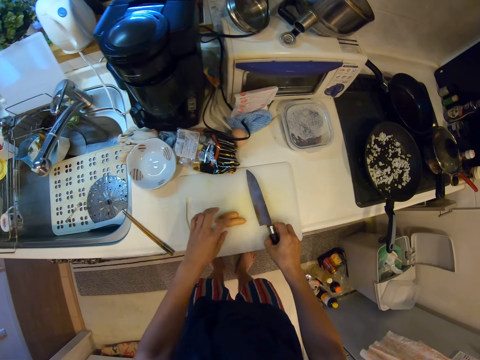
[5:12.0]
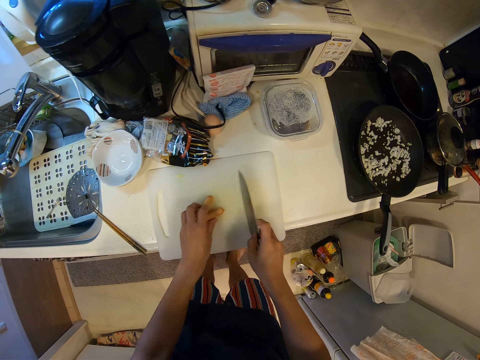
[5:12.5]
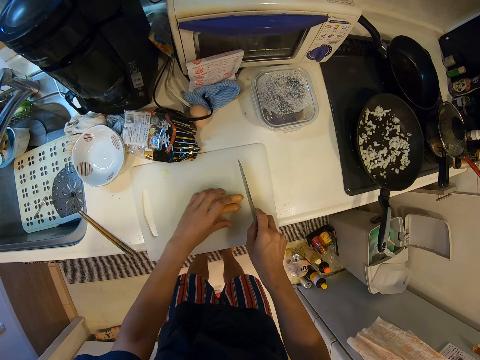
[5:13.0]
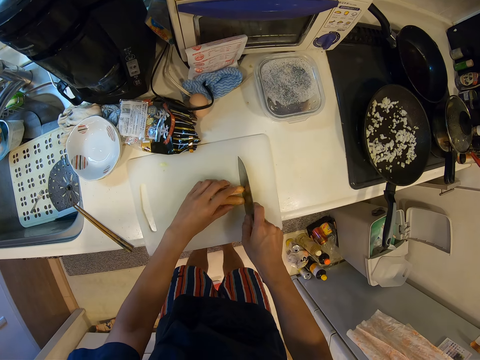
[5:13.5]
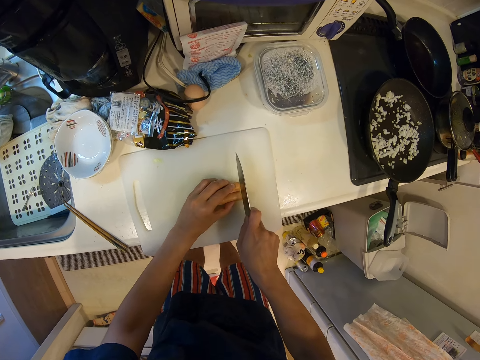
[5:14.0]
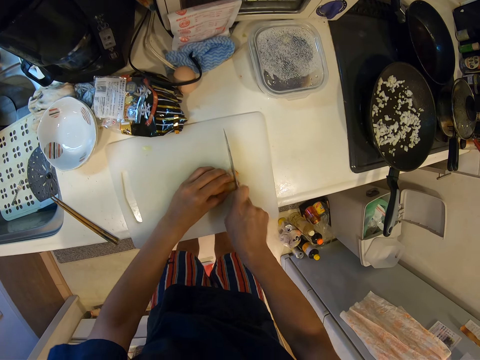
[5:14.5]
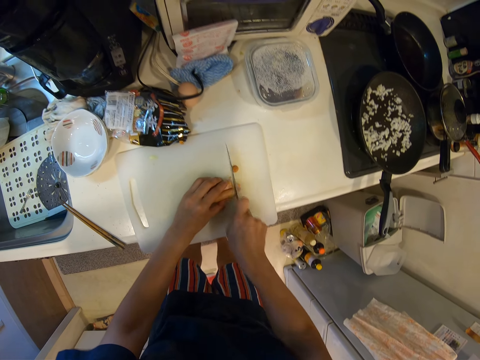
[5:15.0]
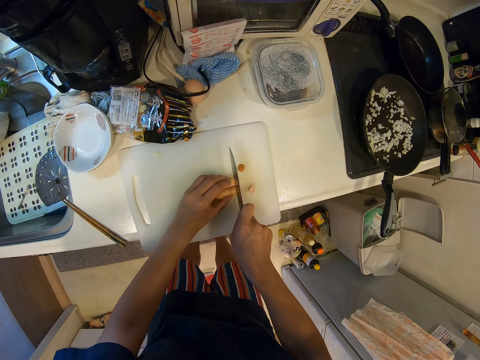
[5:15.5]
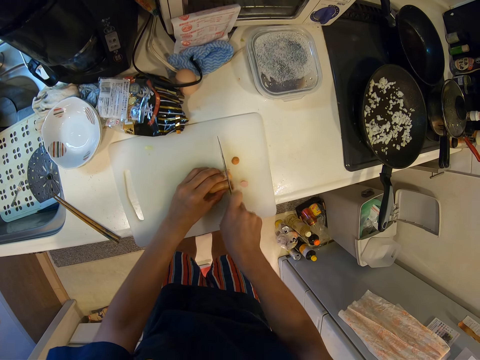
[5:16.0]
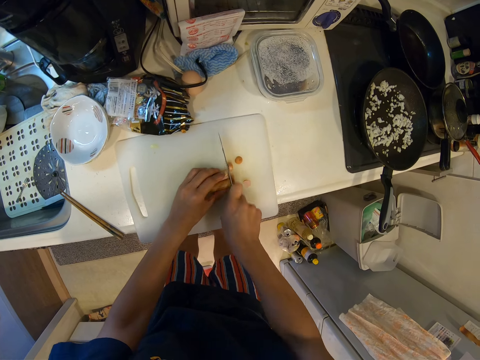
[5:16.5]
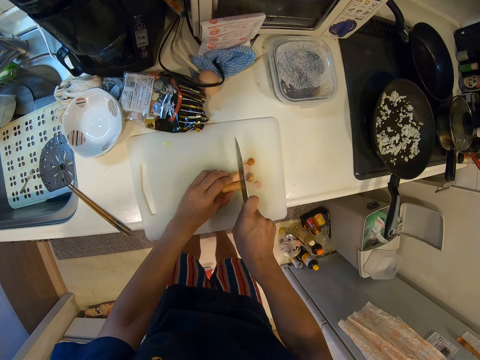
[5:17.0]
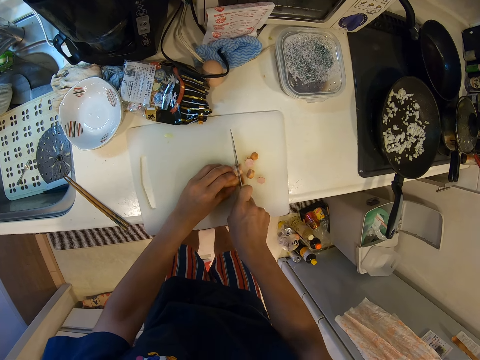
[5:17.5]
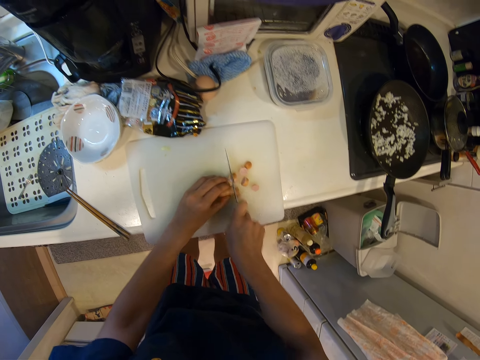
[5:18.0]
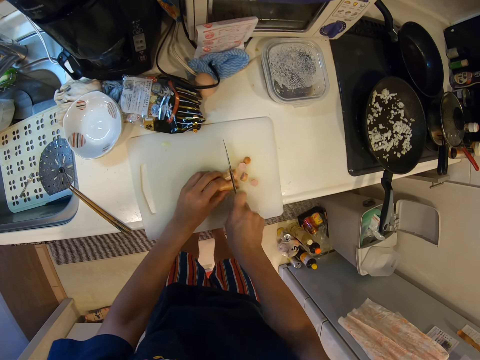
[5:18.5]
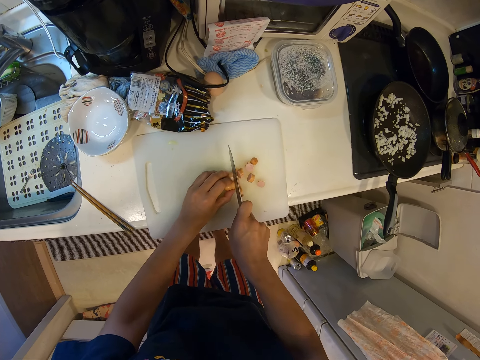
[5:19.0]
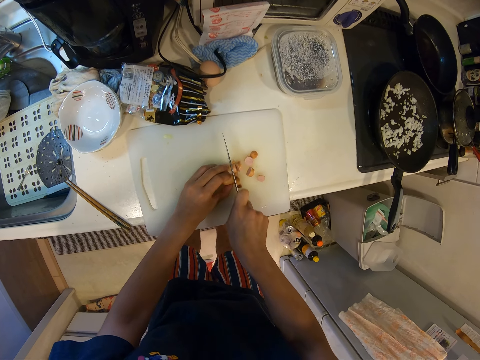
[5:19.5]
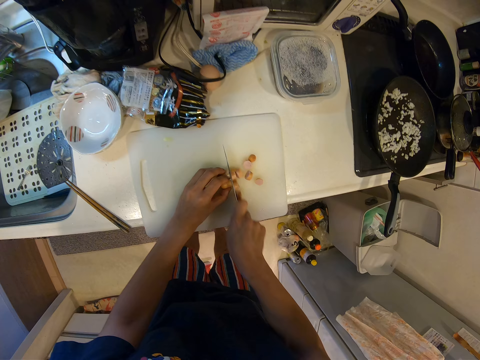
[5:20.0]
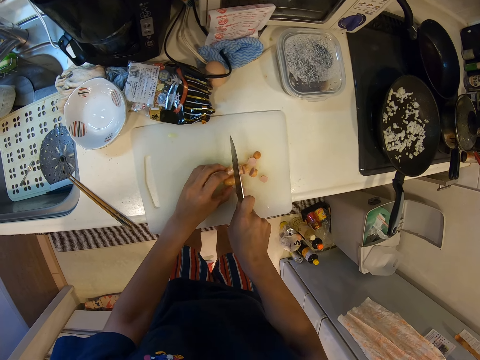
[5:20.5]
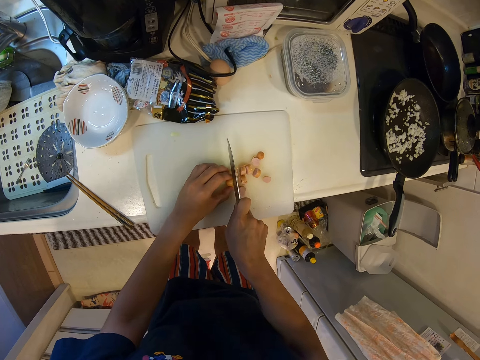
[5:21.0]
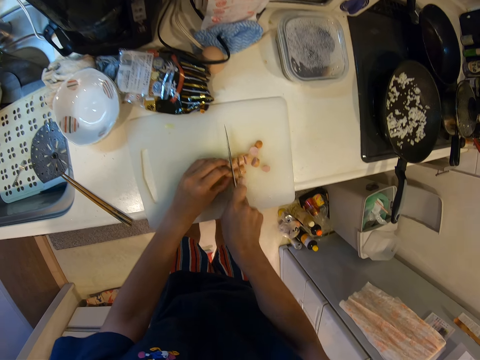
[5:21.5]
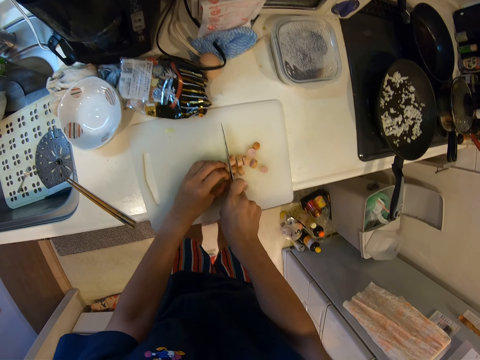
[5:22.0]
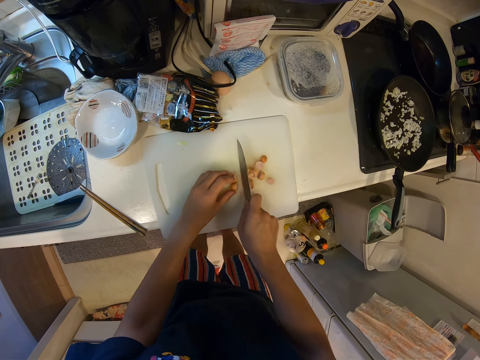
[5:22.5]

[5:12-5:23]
The camera wearer puts the chopsticks down. They hold the knife. They hold something. They cut something into pieces.

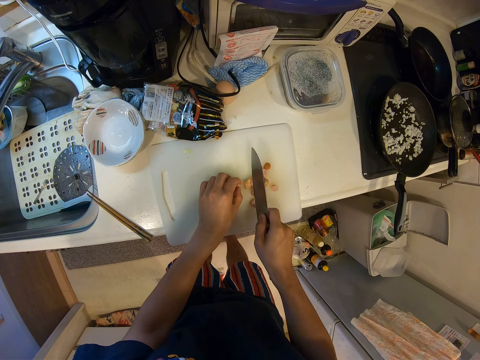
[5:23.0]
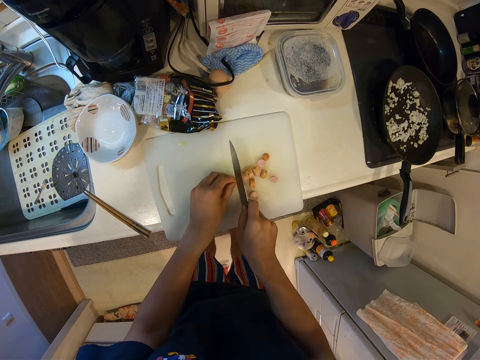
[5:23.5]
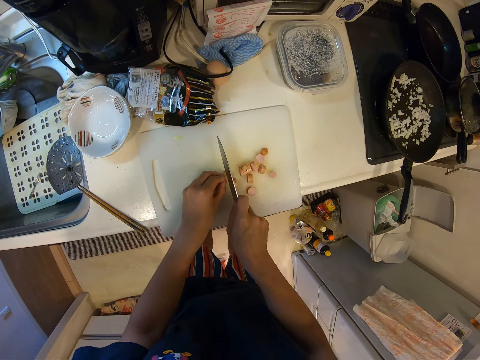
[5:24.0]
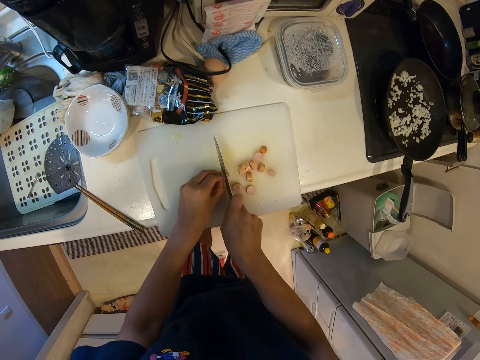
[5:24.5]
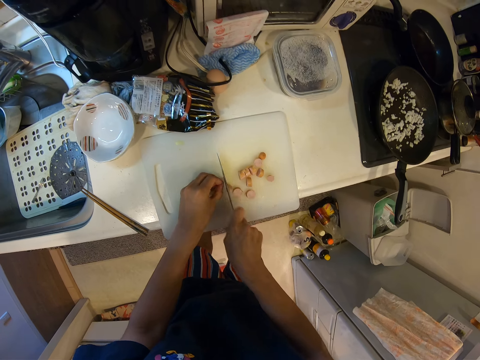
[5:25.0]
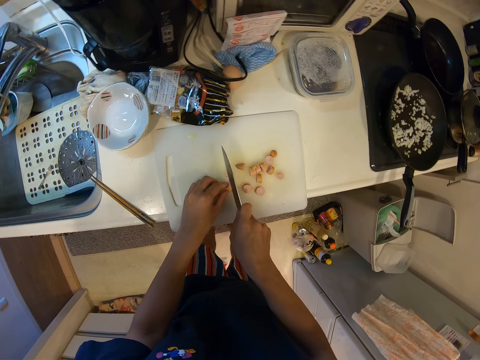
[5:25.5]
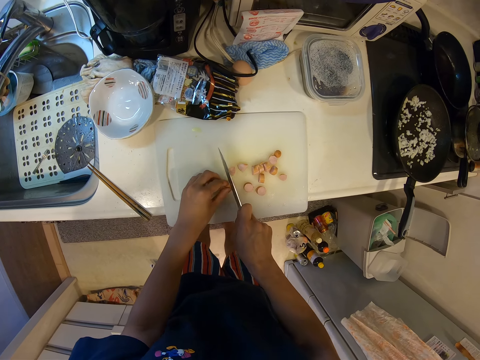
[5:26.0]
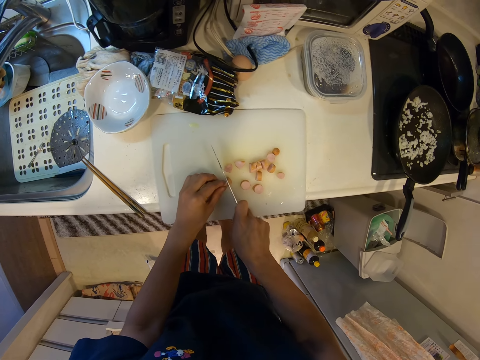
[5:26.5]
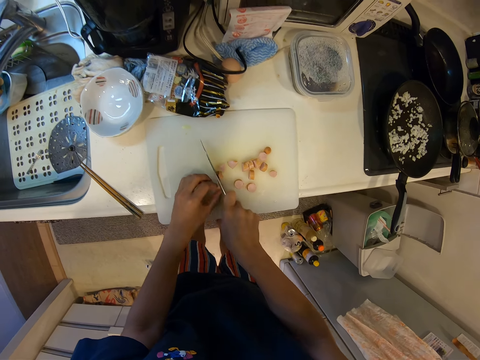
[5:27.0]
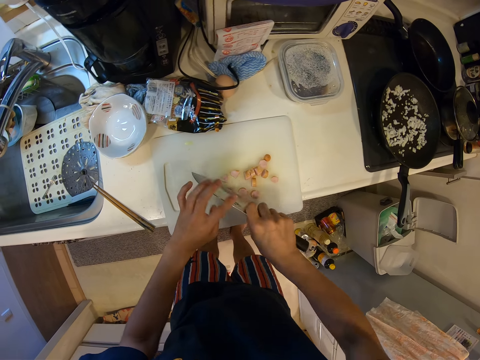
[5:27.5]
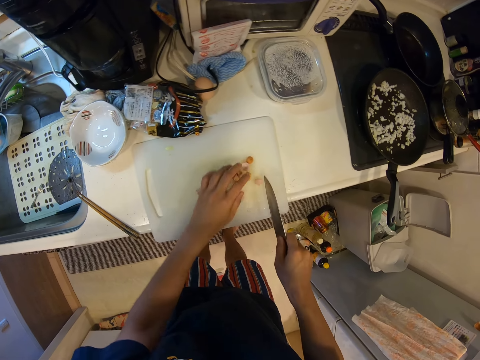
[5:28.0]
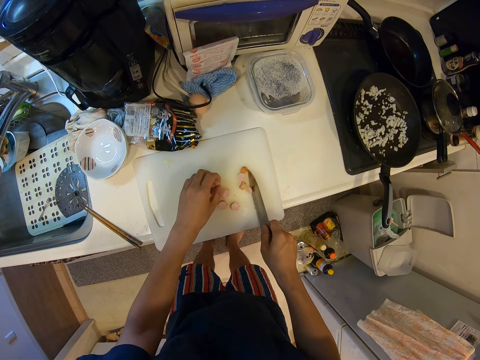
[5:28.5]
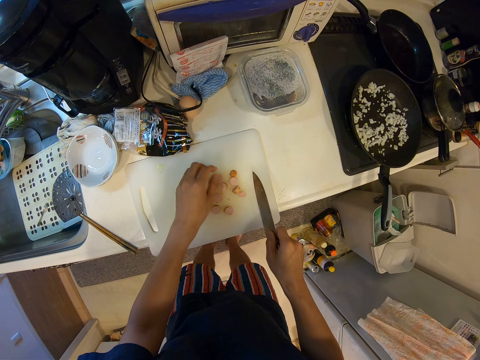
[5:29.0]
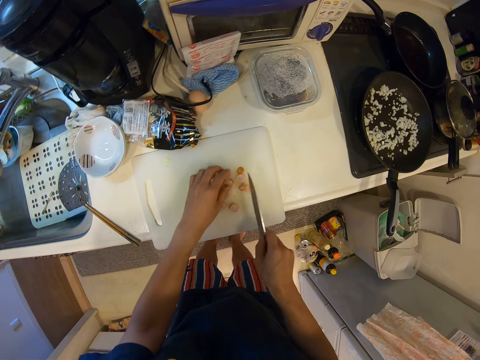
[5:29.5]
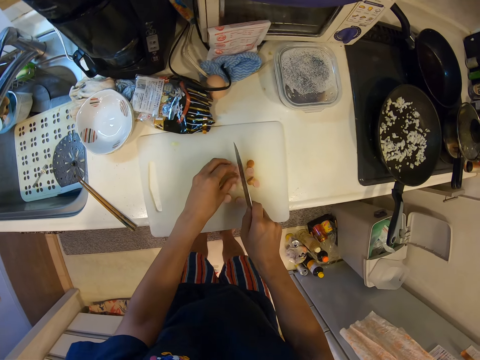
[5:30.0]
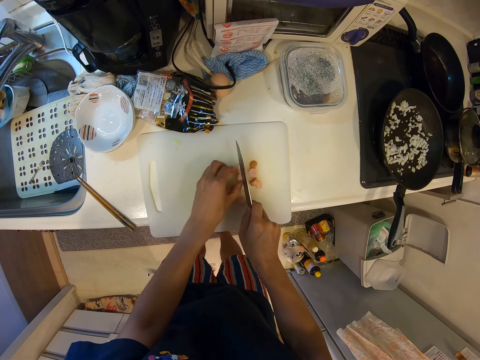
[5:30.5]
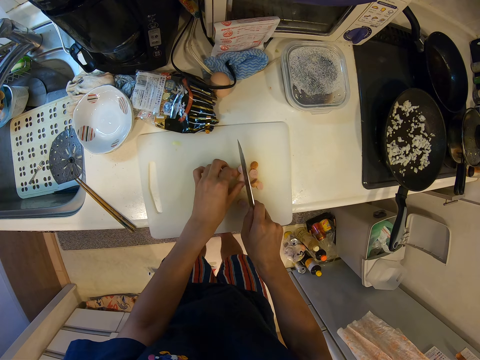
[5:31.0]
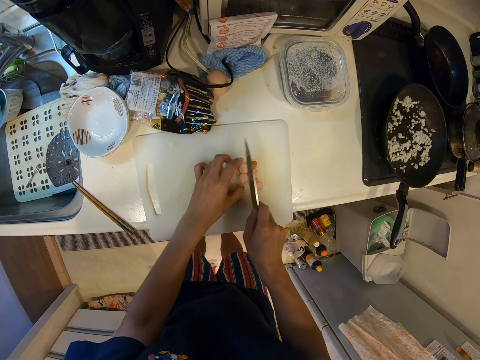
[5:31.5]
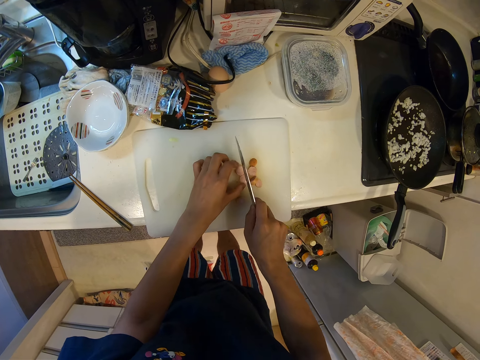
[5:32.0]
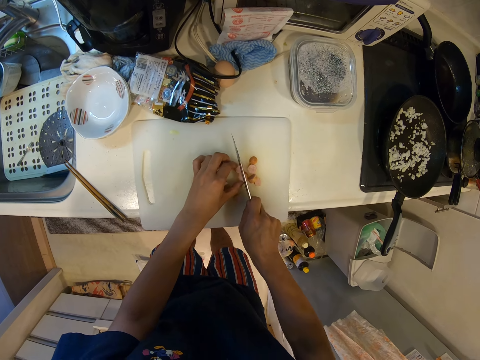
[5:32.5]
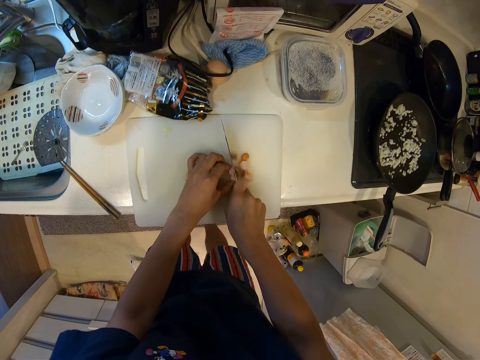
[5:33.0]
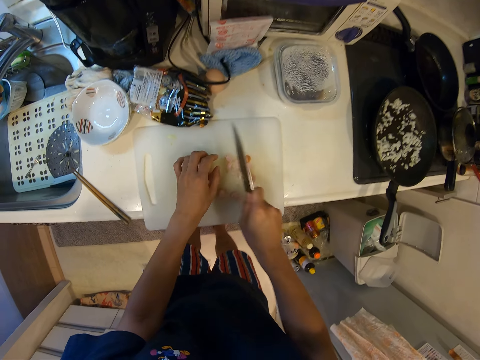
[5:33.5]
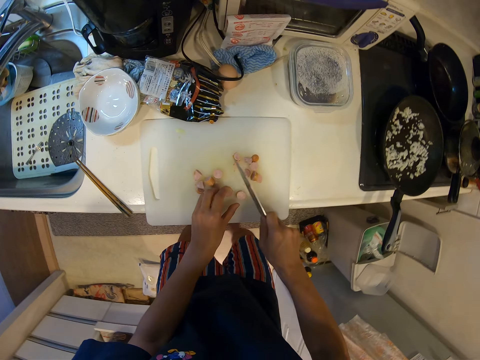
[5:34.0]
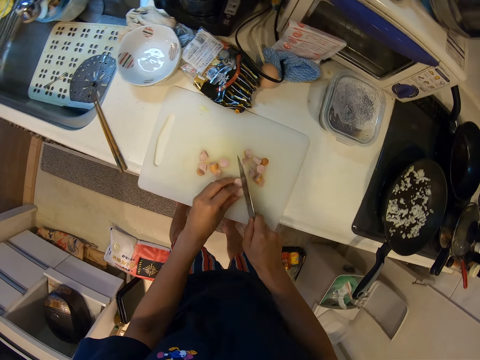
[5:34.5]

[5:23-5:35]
The camera wearer puts the pieces of something together. They hold the pieces. They cut something into pieces.

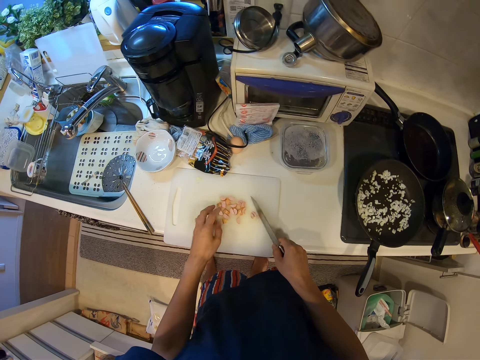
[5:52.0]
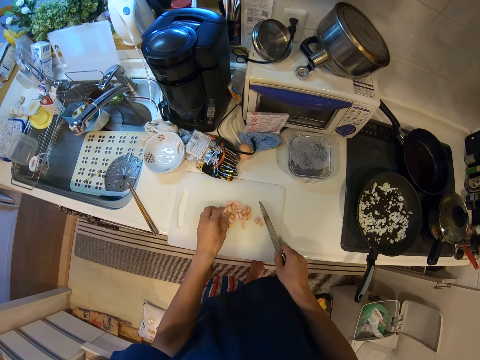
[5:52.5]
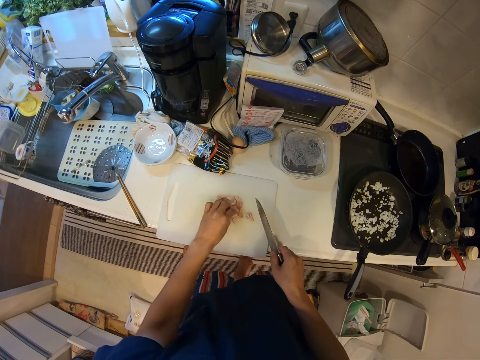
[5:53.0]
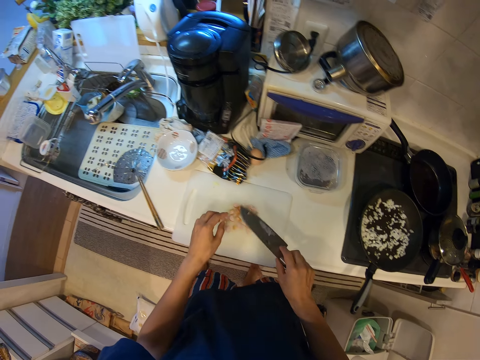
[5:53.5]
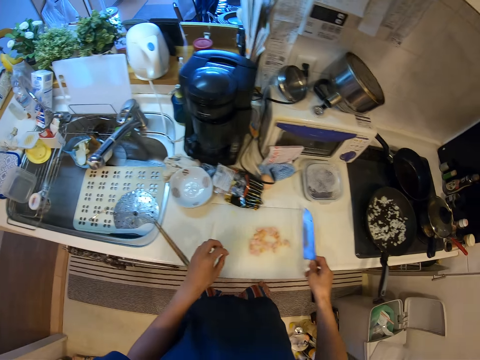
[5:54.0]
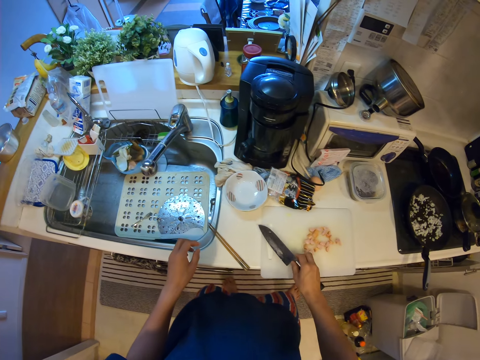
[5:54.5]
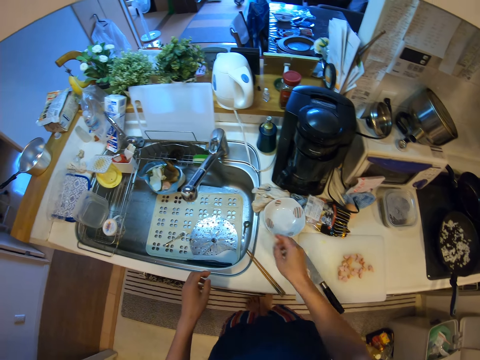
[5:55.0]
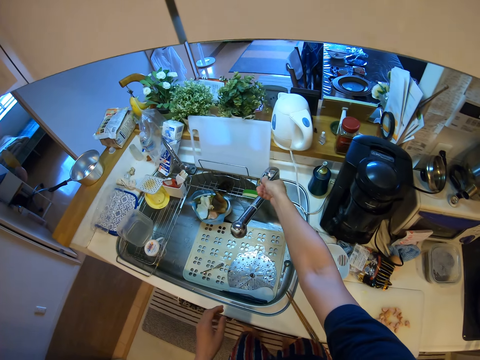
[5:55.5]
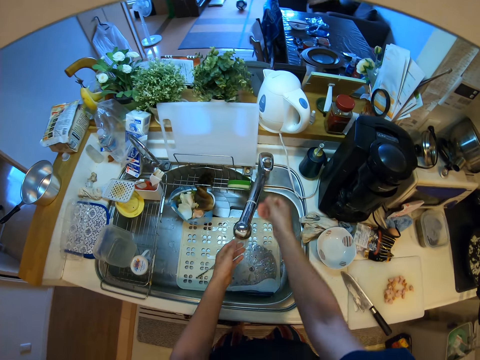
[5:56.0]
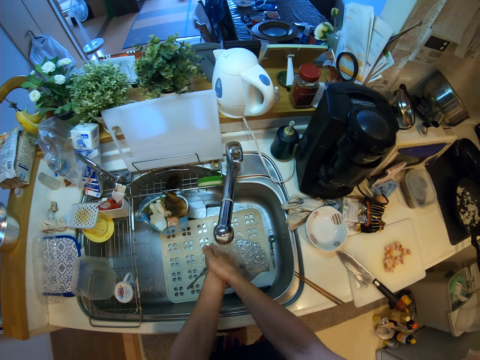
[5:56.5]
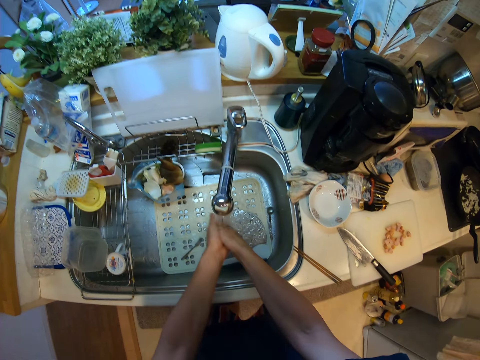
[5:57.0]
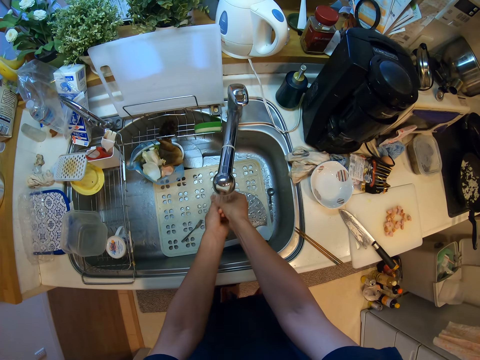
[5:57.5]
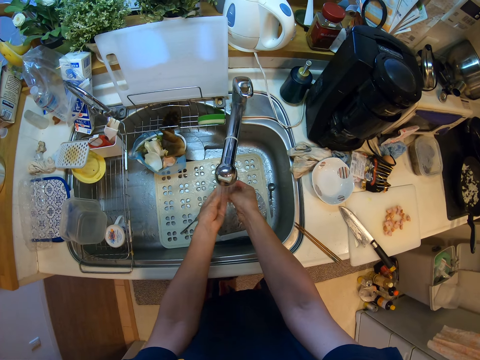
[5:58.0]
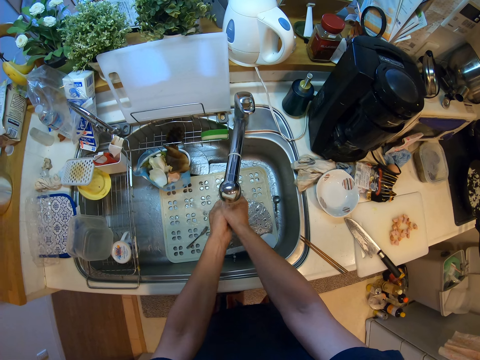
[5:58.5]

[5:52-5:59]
The camera wearer puts the pieces of something together. They hold the knife and put the knife on the cutting board. They open the water tap. They wash the hands.
